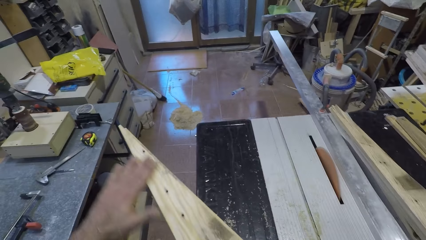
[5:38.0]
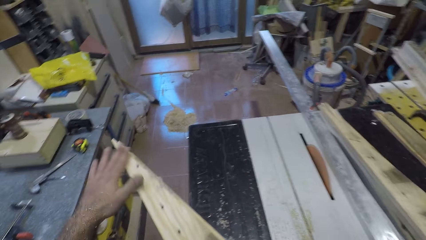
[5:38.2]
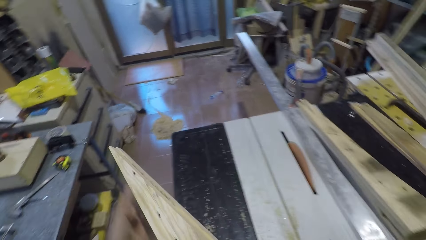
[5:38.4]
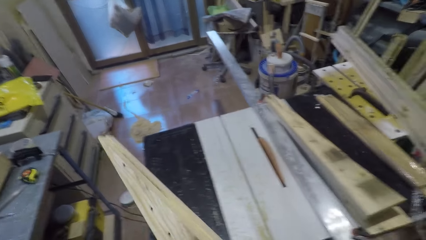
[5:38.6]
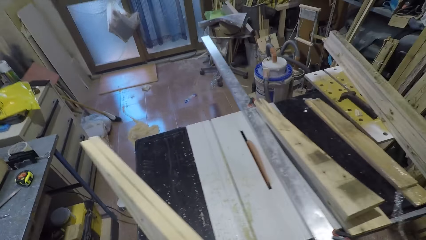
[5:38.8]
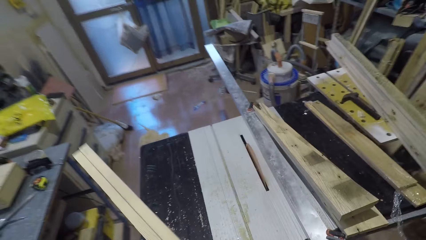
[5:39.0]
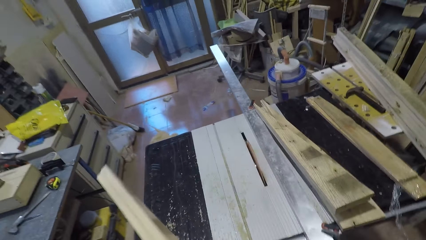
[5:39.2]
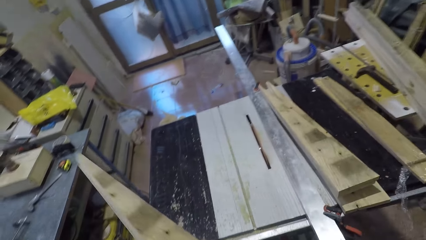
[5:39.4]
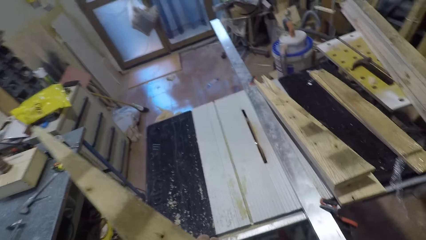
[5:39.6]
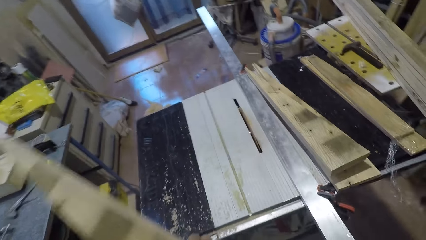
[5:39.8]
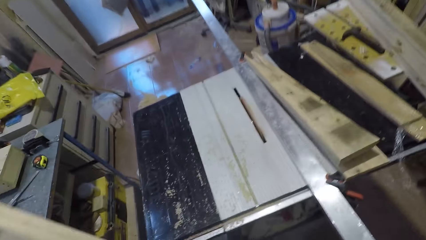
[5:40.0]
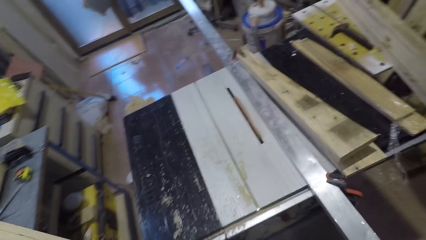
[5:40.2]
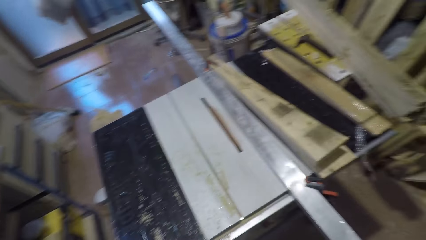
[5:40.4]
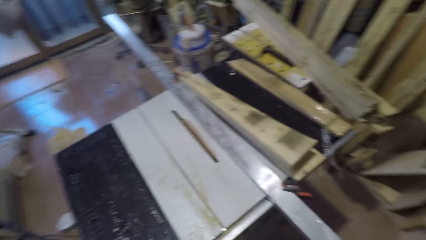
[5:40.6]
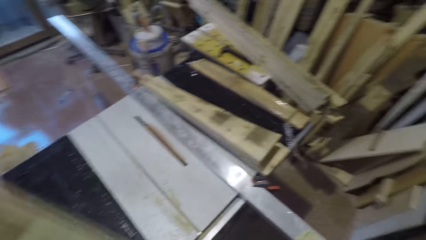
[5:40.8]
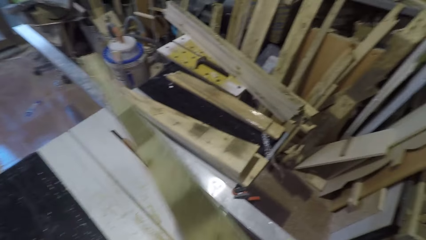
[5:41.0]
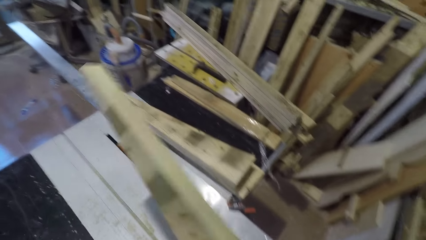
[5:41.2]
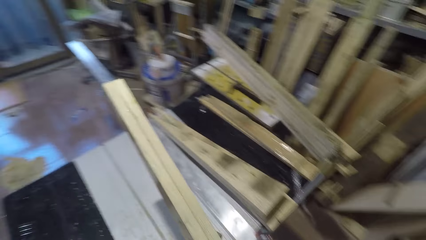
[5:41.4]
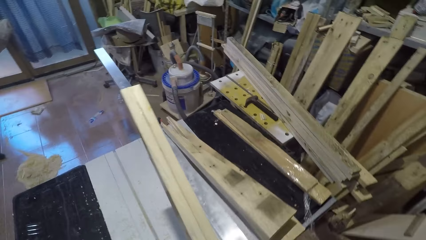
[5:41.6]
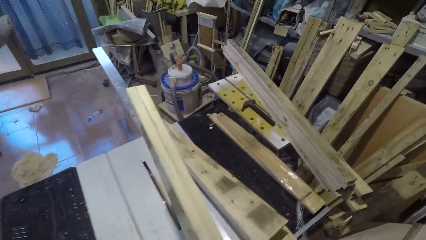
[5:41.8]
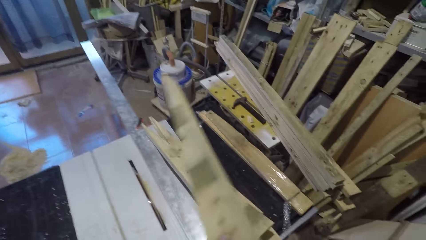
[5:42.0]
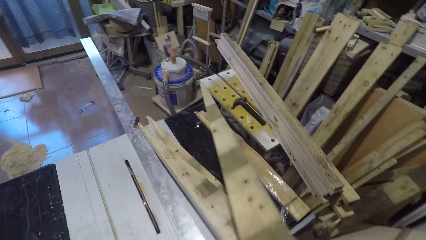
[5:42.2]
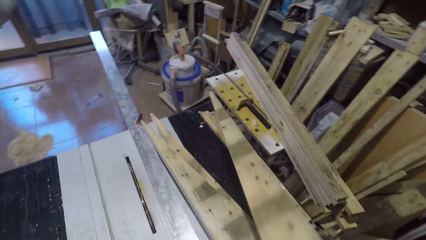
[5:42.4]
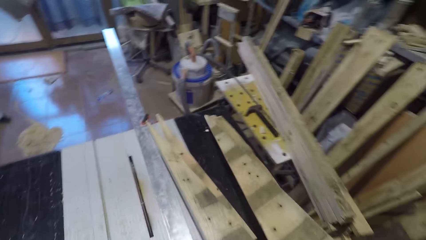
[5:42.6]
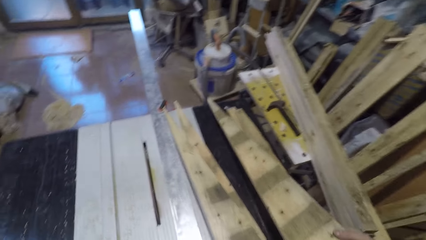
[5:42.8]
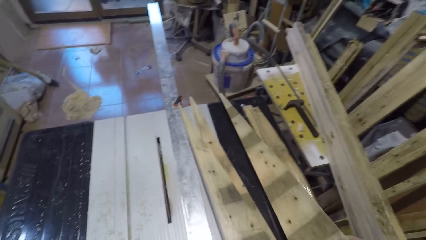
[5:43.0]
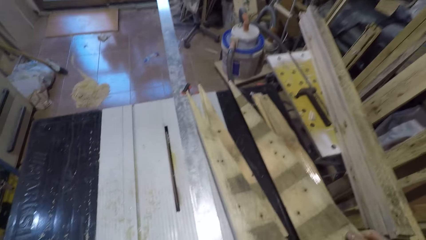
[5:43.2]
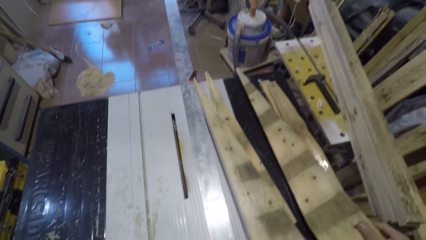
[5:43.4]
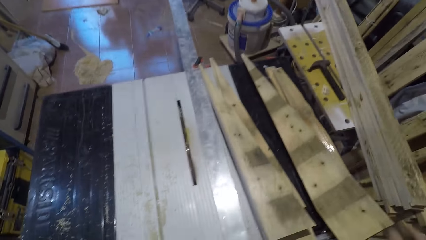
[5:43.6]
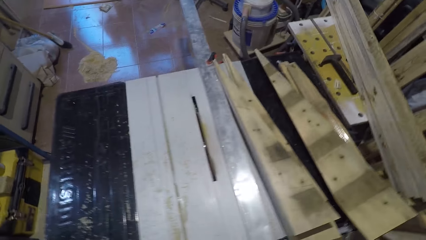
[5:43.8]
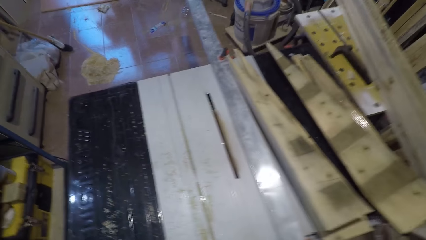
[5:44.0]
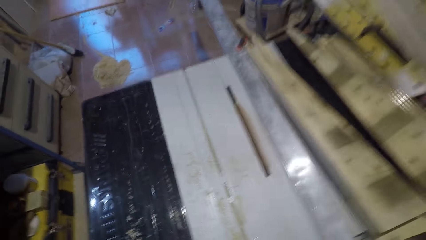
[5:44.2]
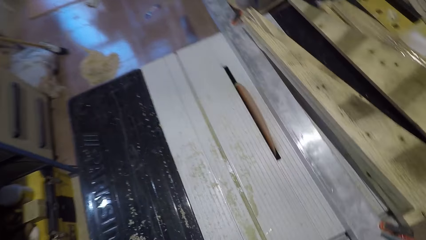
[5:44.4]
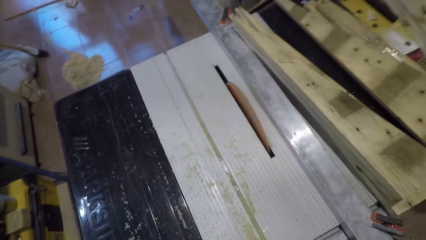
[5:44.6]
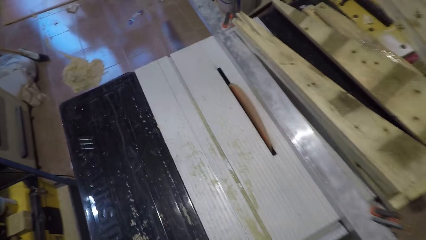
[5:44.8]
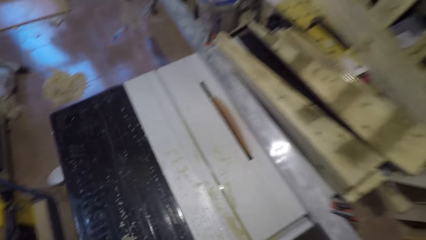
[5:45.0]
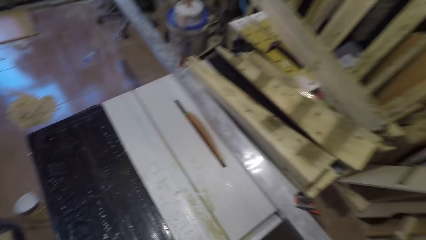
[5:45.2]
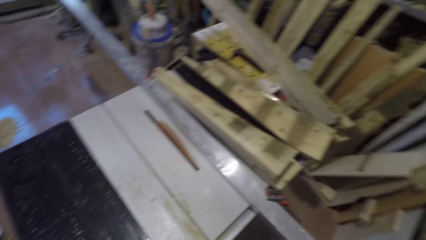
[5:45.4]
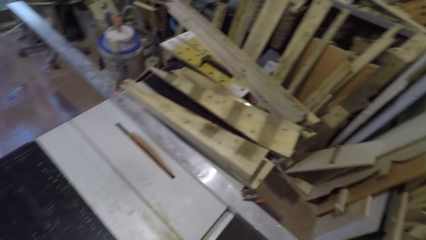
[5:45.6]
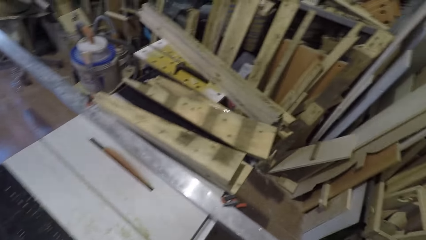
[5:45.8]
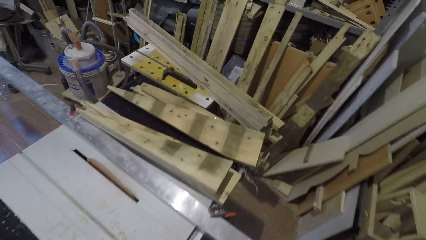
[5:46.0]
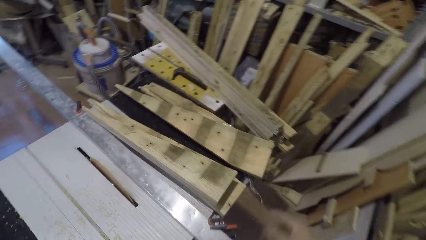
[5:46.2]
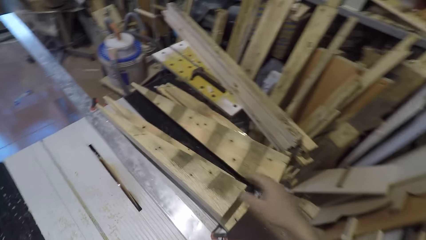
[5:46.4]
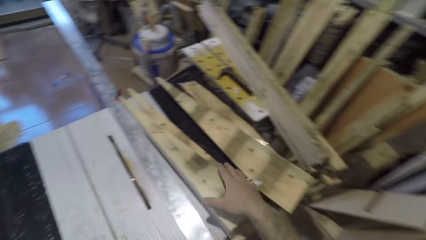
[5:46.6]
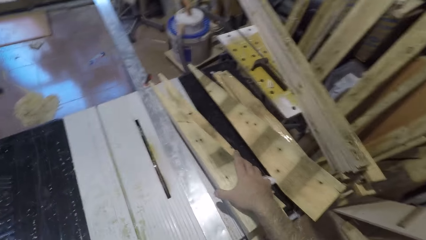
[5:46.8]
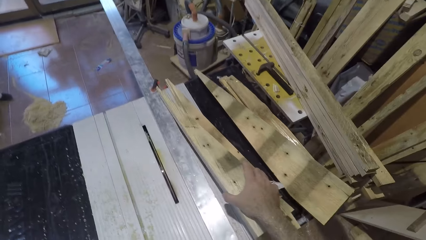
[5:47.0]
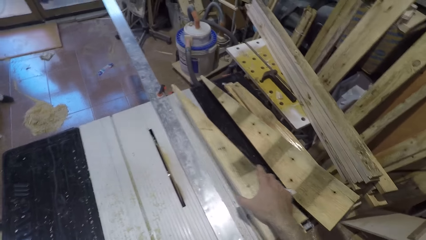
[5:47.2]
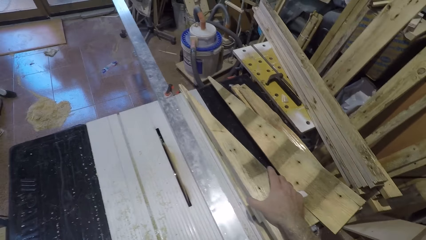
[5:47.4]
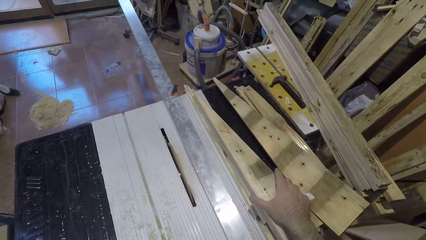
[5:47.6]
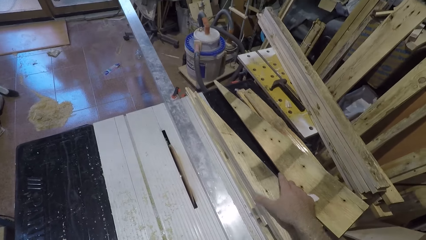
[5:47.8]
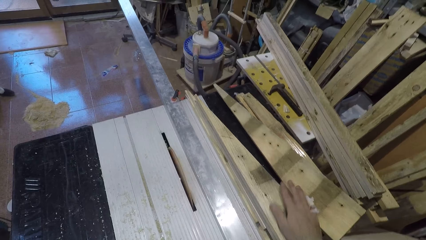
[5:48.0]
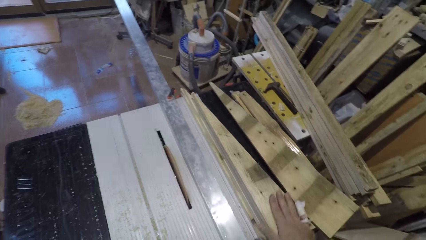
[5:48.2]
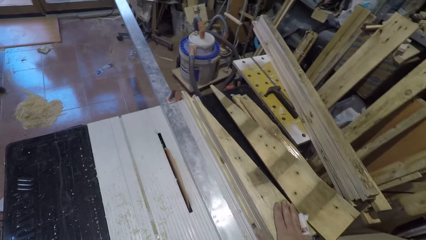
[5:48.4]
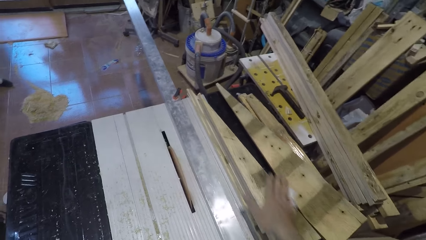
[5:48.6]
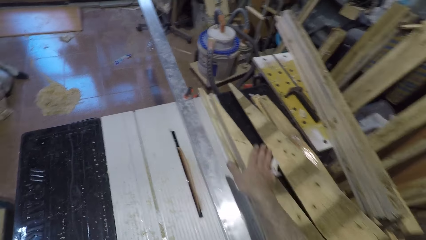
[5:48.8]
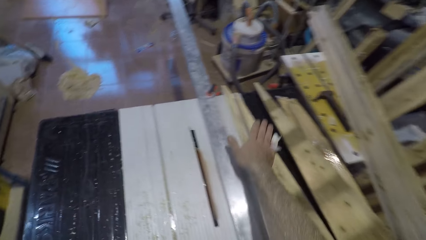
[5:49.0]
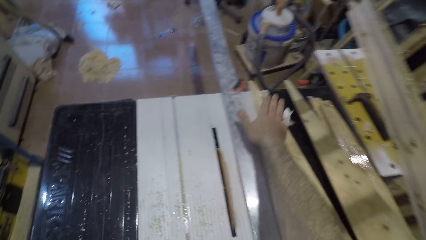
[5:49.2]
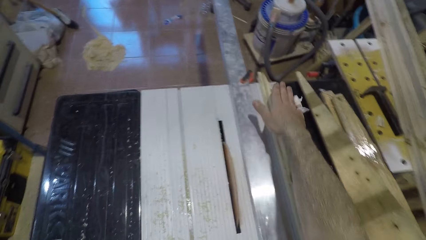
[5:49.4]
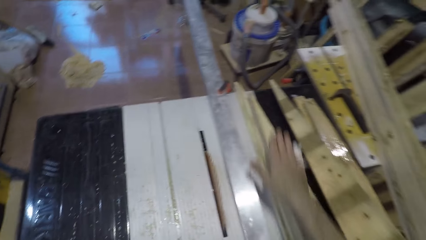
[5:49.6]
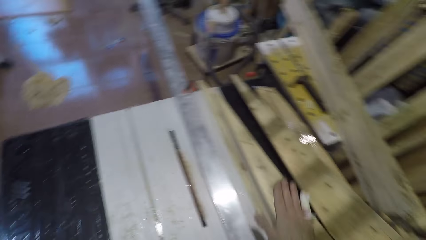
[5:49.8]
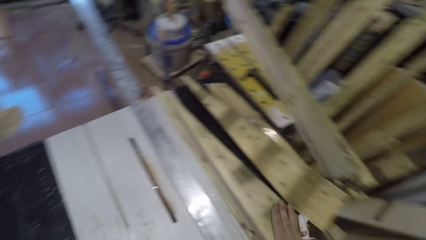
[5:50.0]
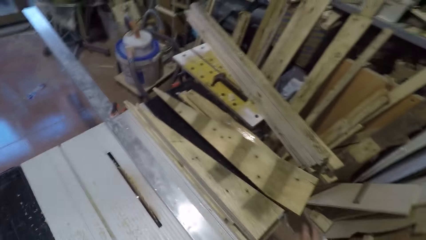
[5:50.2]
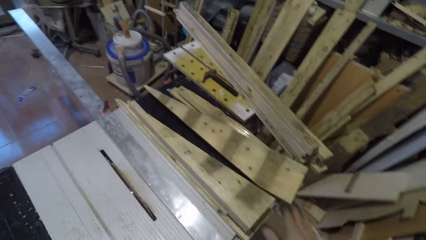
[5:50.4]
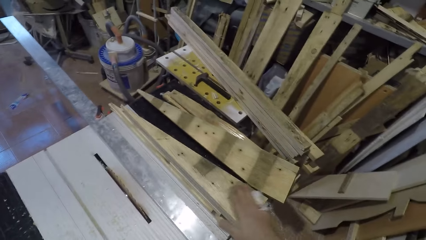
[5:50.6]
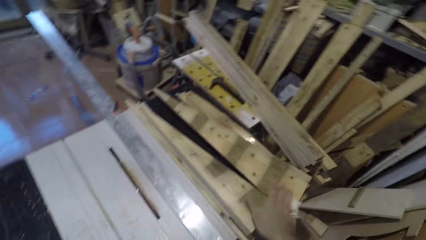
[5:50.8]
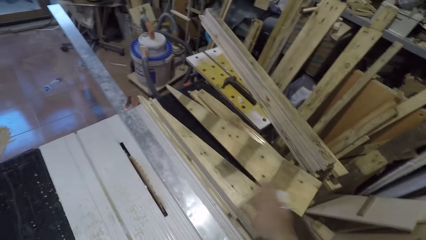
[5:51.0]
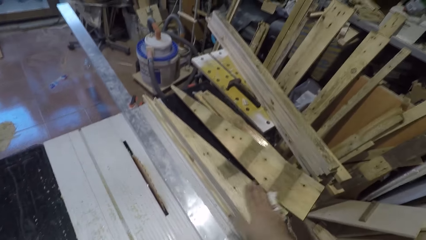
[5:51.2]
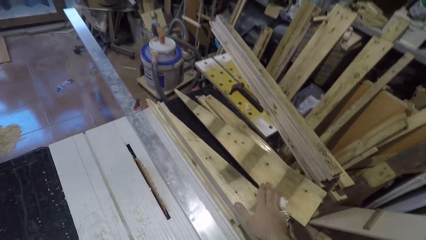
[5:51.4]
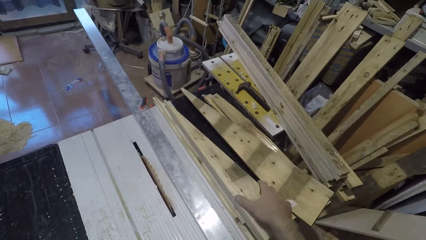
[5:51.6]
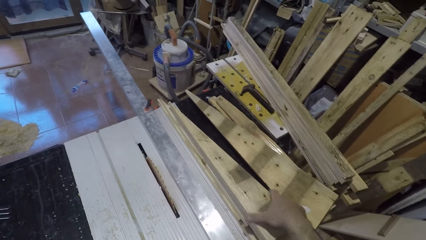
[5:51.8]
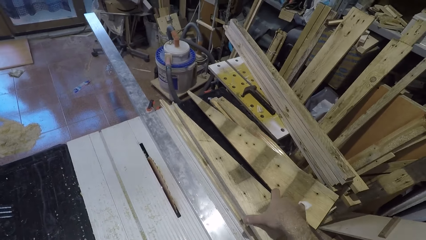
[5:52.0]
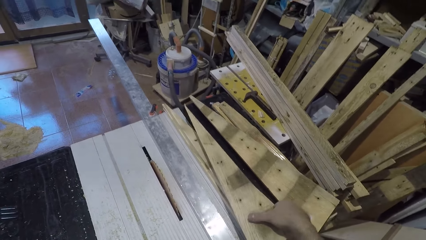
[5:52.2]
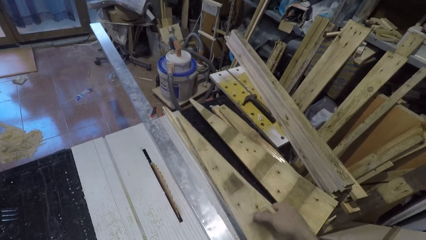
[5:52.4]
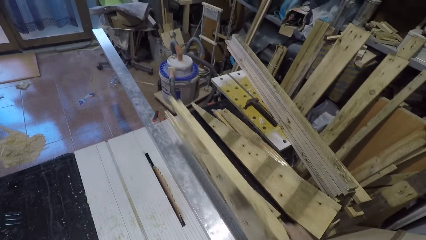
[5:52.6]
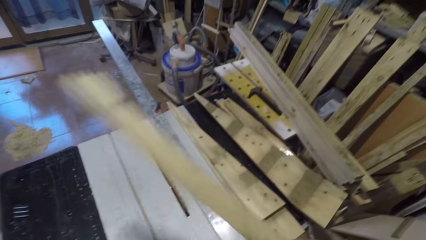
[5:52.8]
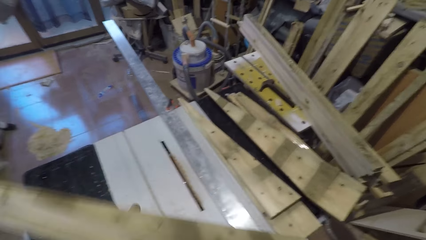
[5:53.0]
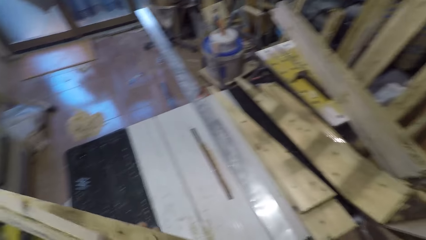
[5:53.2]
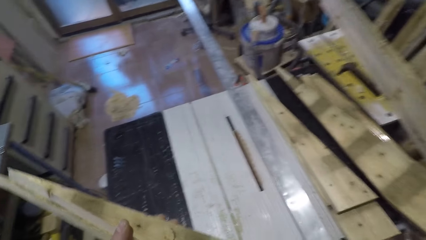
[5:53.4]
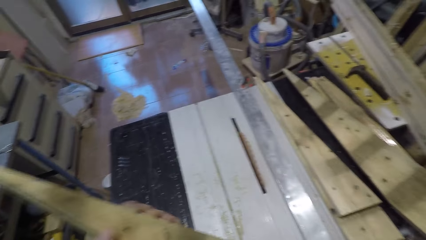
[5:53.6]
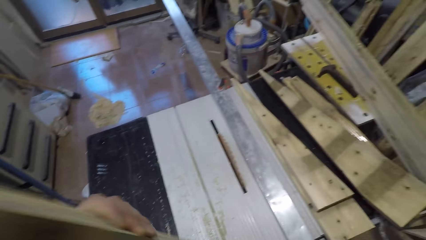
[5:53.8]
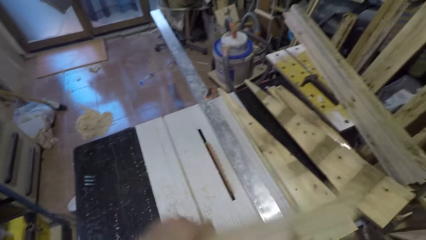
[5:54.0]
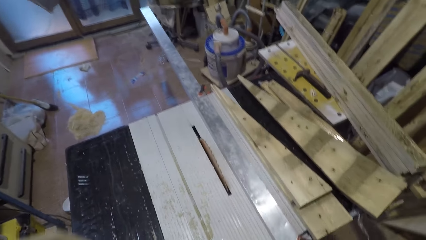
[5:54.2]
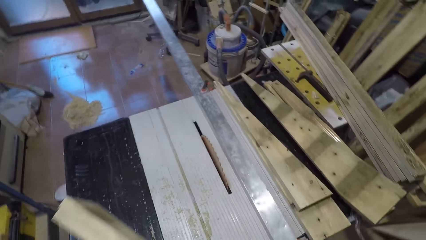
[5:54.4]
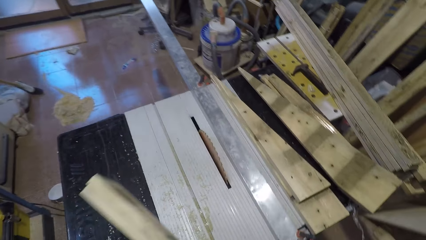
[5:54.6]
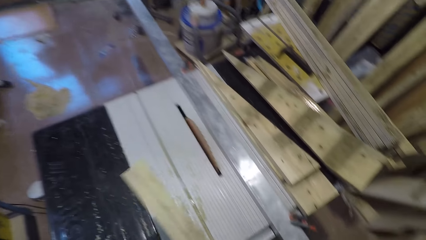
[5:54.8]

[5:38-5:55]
The camera wearer feels the texture of the wood with his left hand. He turns the wood around. He drops the wood on the saw table. He switches off the table saw. He adjusts a wood on another wood. He runs his right hand back and forth across the wood. He feels the texture of the wood. He brushes the wood with his right hand. He picks up the wood from the other wood with his right hand. He holds the wood with both hands.
